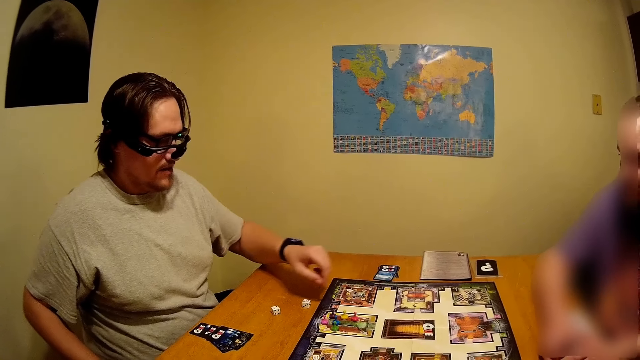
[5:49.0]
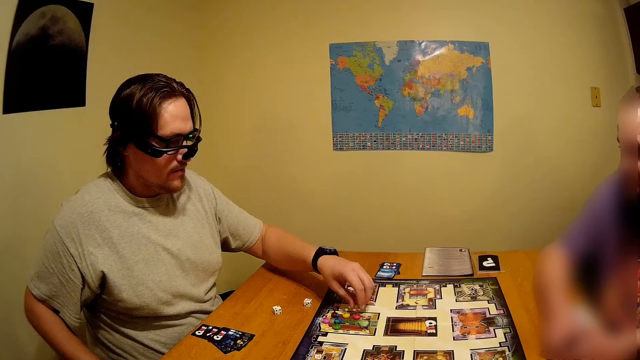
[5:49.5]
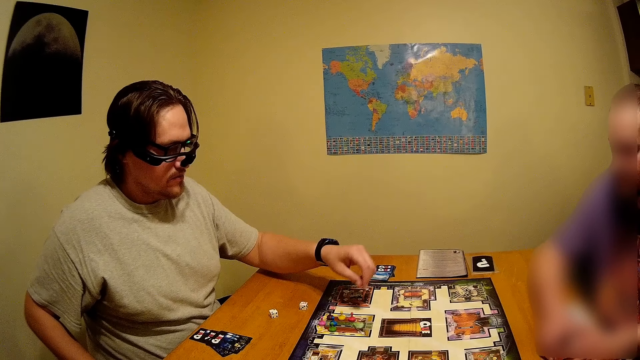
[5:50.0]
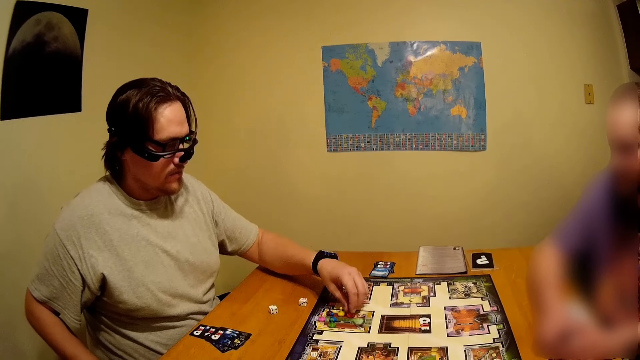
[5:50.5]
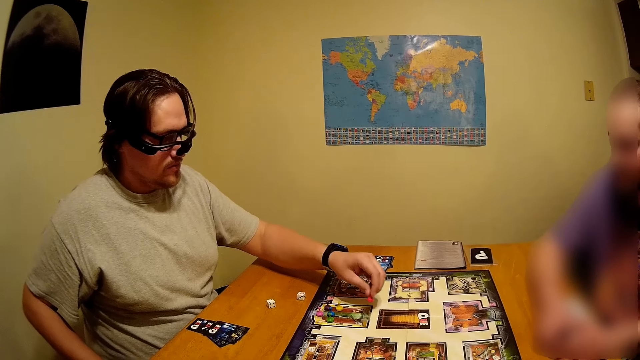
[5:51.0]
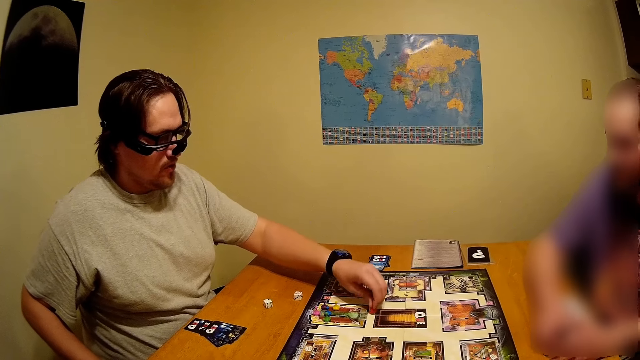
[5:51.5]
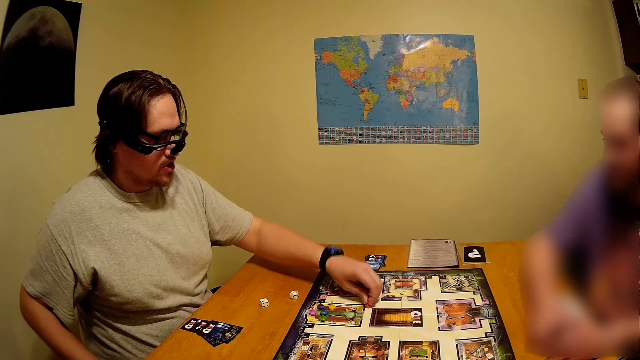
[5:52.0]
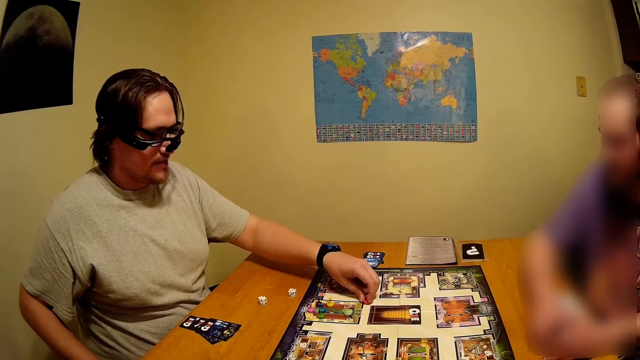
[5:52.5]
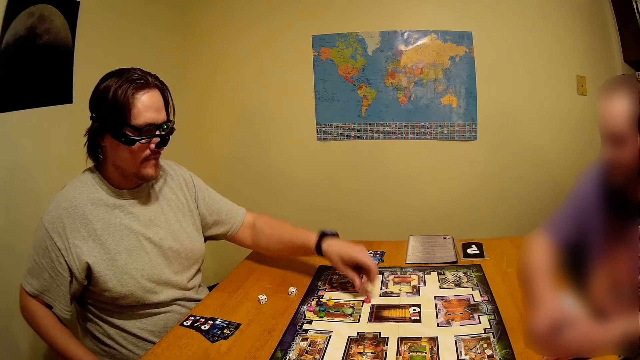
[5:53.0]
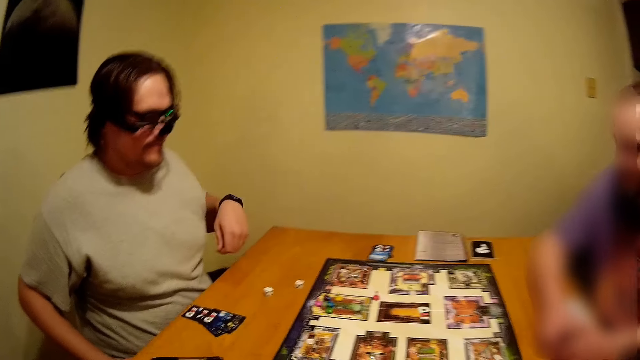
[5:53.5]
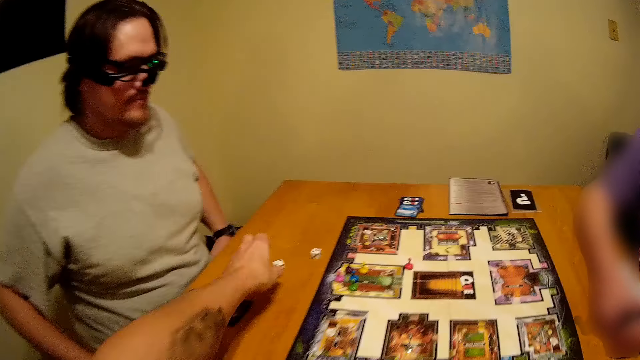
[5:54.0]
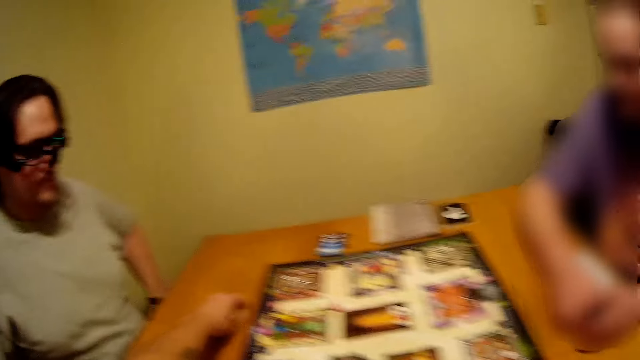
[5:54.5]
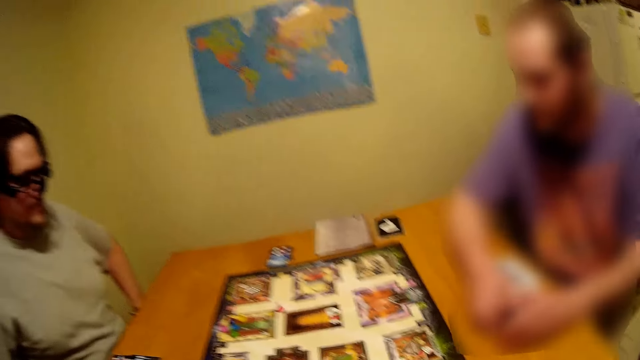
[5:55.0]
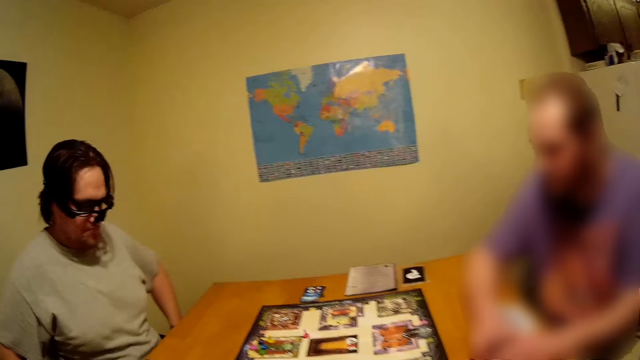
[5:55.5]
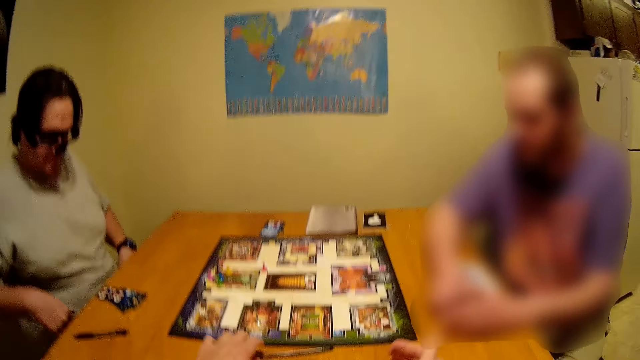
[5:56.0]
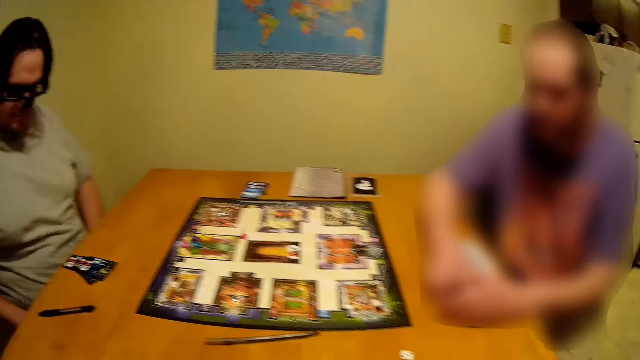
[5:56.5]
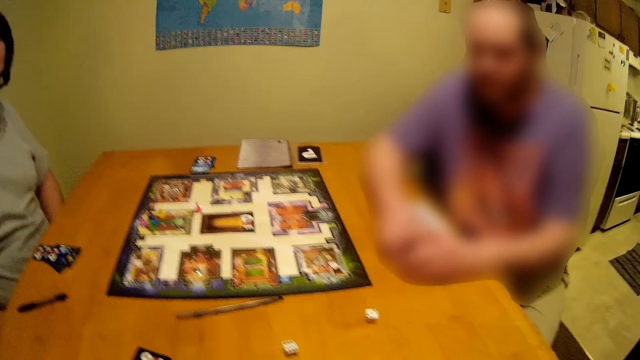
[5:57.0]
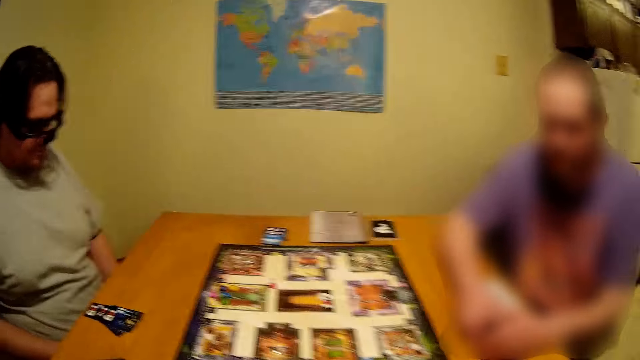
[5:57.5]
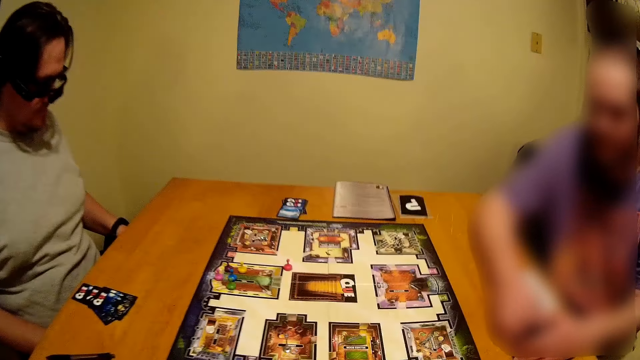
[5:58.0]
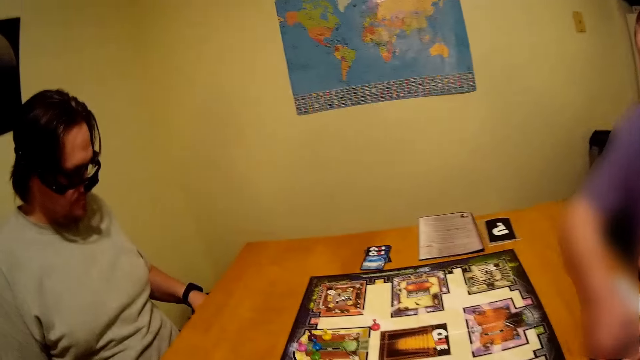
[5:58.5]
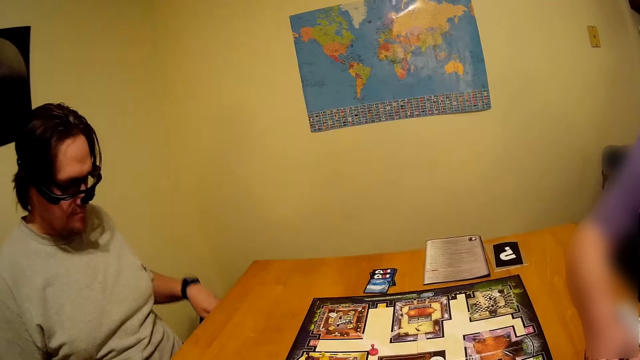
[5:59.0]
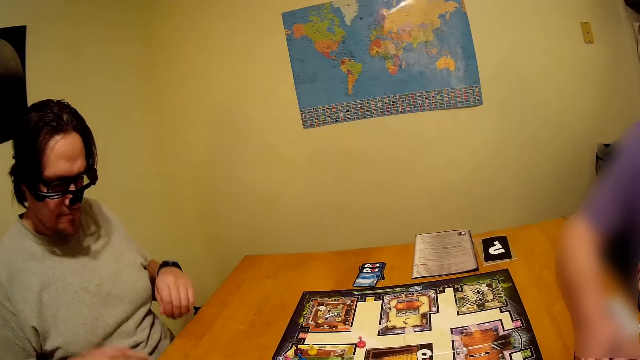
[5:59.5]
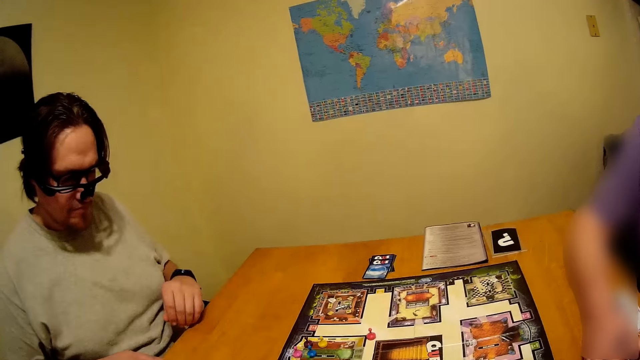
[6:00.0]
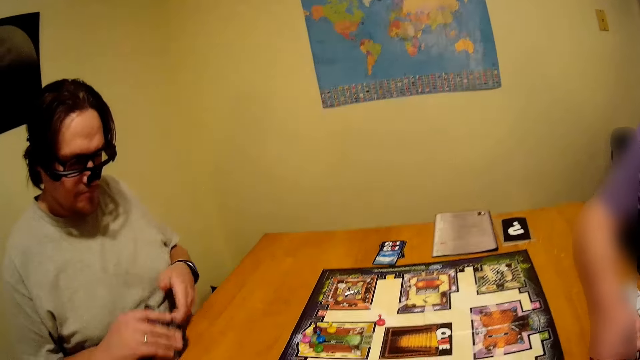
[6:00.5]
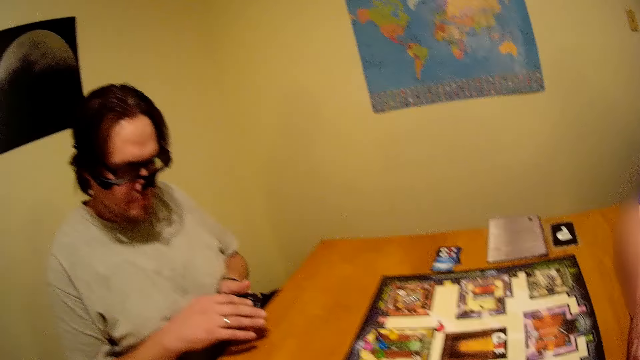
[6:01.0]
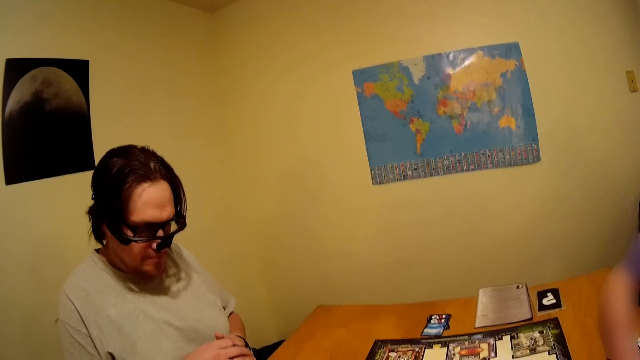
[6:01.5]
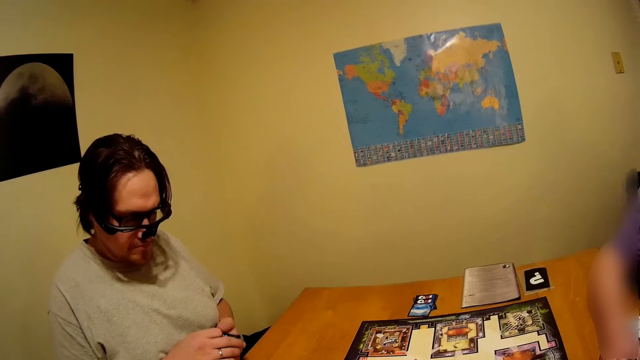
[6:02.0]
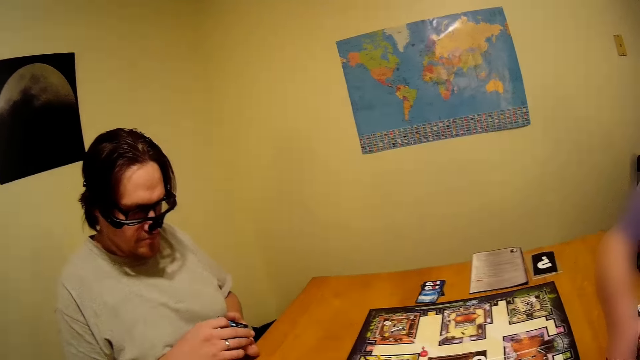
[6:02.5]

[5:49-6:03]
A man moves something on the board game, moves a hand around, picks up something on the table, hits something on the table, and moves a hand backwards. The camera wearer picks up the dice on the table, looks around, and puts the dice on the table. They throw the dice on the table and look around. The man moves a hand, takes a card on the table, holds cards with both hands, and puts the card on the table.

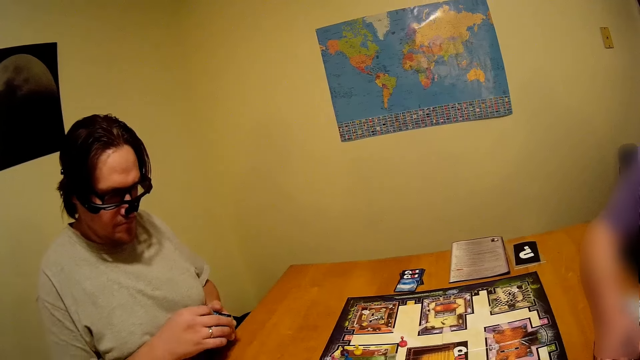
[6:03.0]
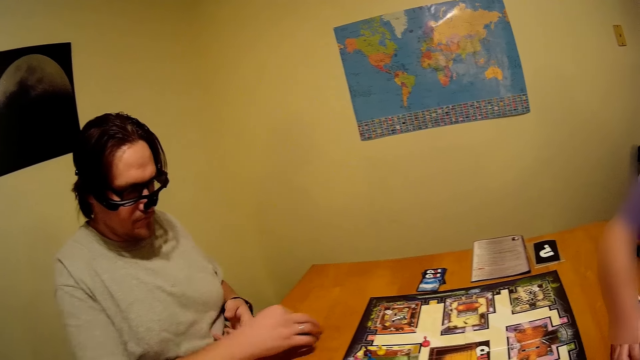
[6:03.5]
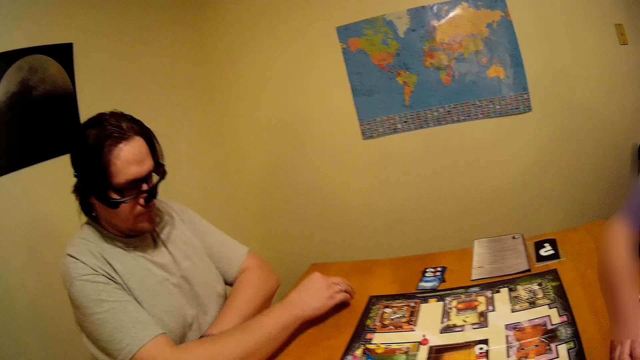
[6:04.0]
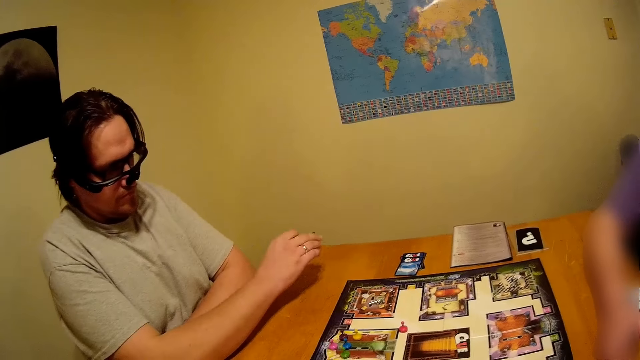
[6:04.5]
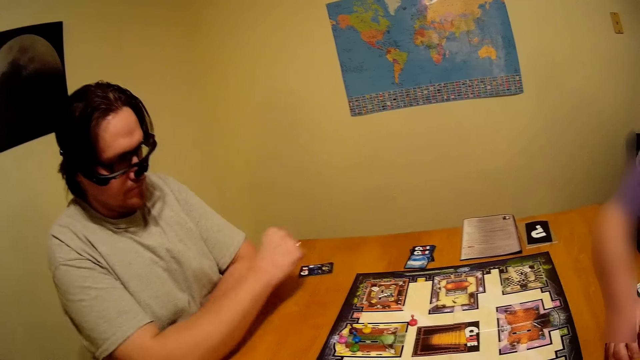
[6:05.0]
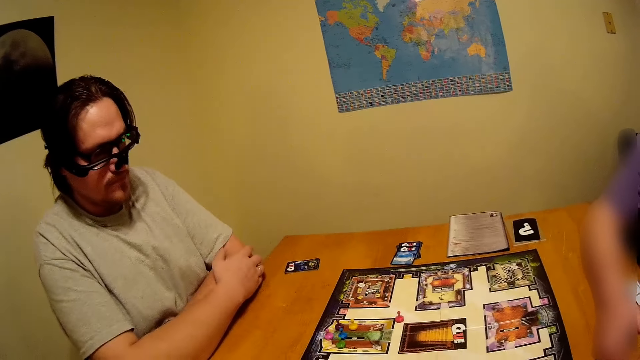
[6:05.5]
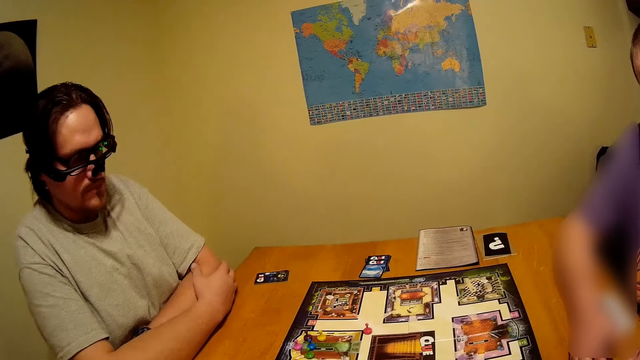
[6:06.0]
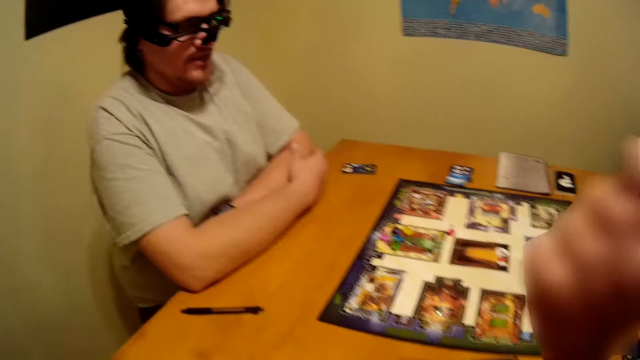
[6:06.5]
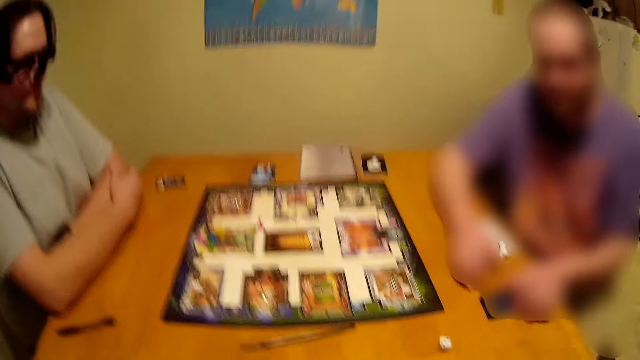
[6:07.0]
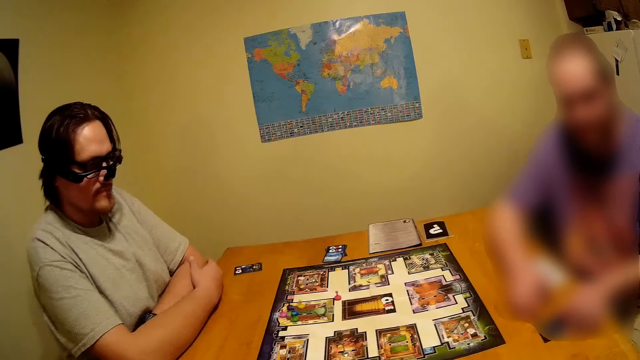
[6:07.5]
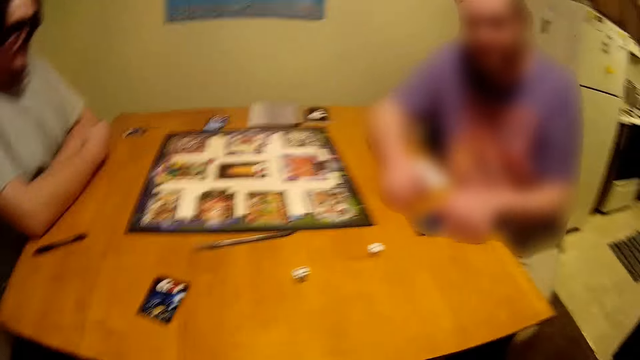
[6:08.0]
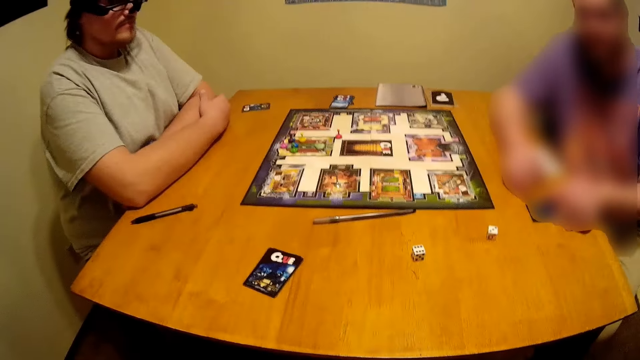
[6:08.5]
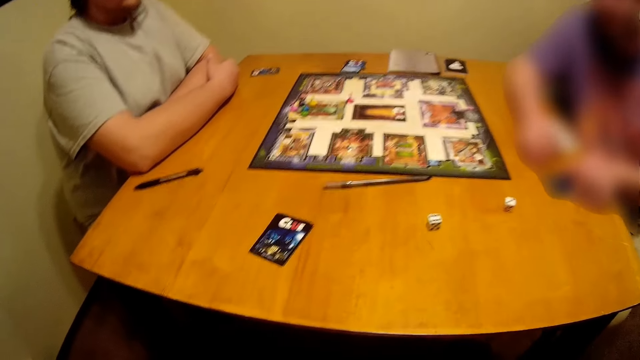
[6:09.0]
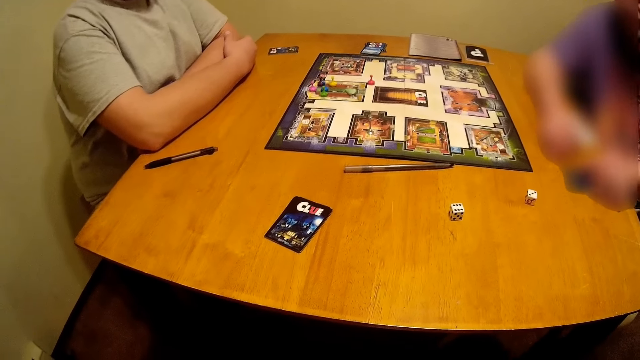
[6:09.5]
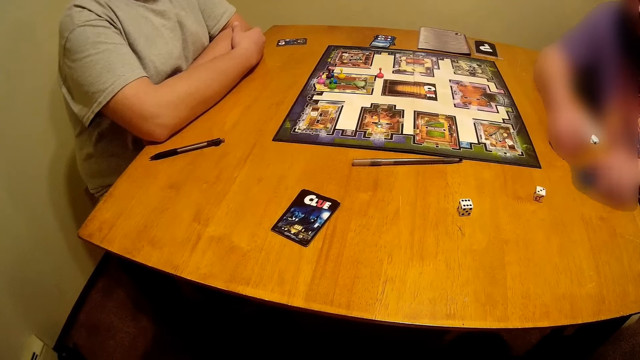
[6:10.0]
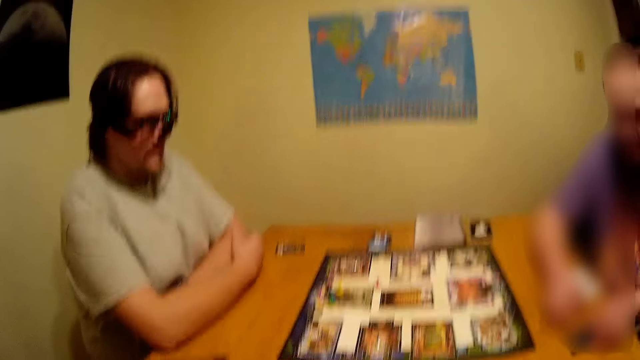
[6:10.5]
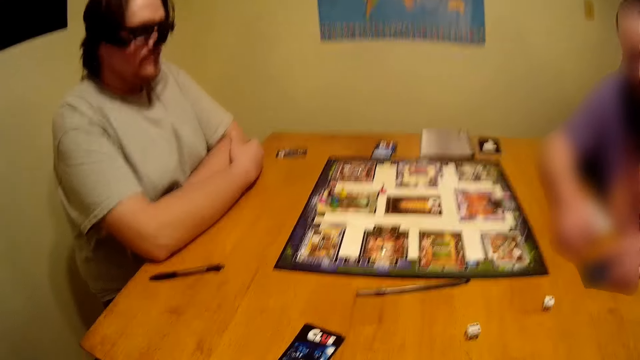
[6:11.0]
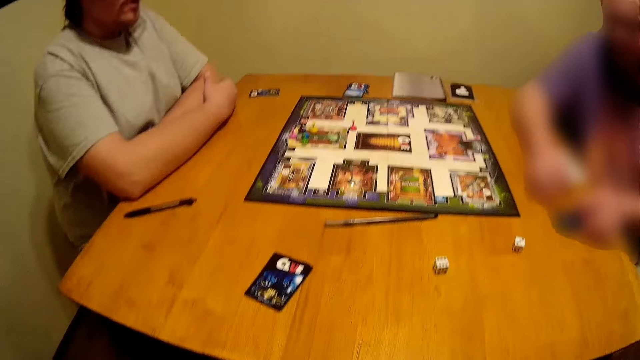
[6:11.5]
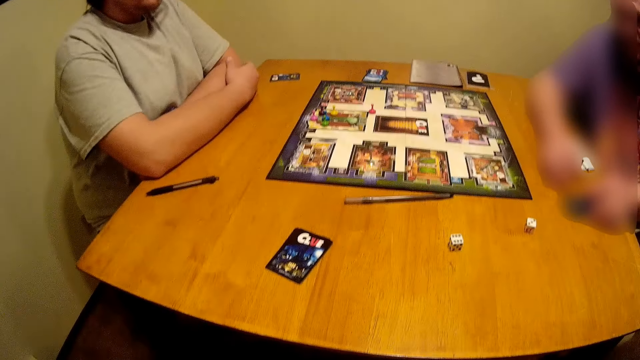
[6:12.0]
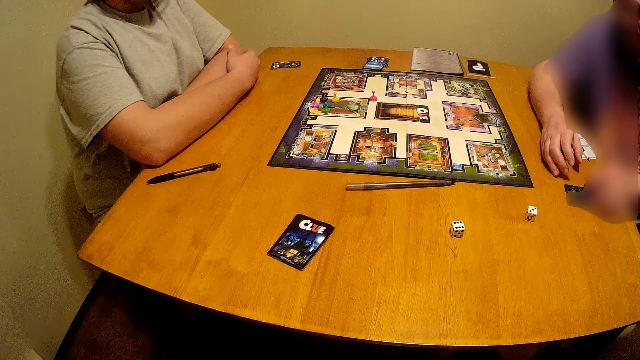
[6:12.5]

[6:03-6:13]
A man crosses hands and puts cards on the table. The camera wearer moves hands around and looks around.
